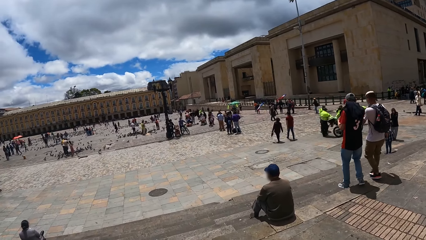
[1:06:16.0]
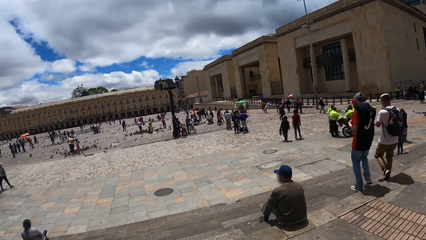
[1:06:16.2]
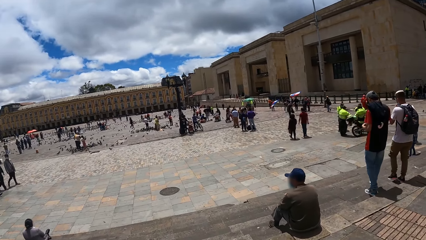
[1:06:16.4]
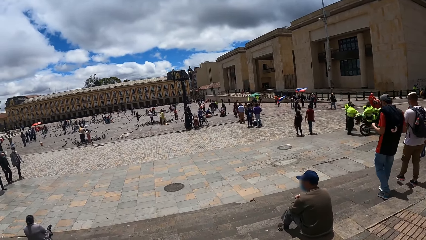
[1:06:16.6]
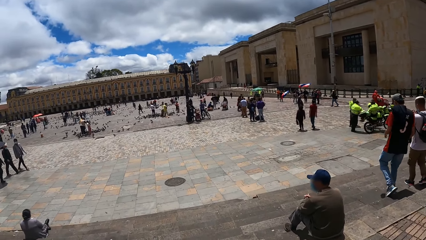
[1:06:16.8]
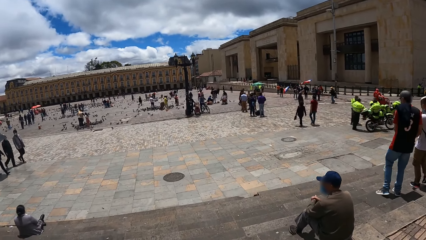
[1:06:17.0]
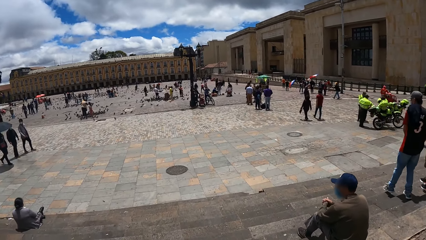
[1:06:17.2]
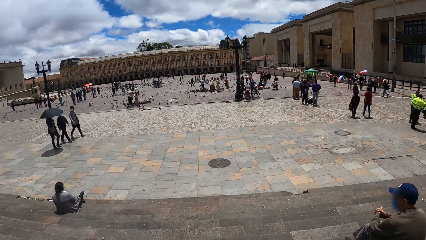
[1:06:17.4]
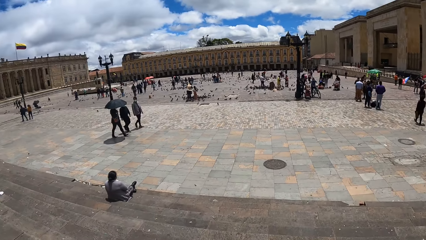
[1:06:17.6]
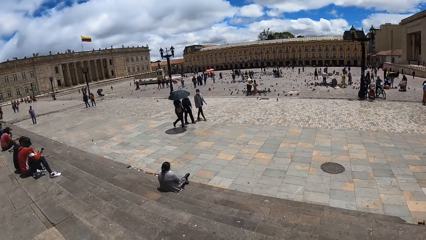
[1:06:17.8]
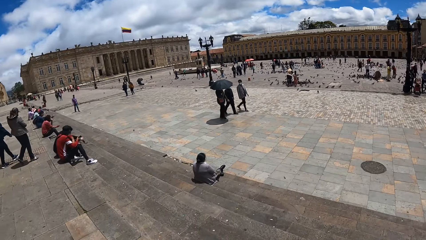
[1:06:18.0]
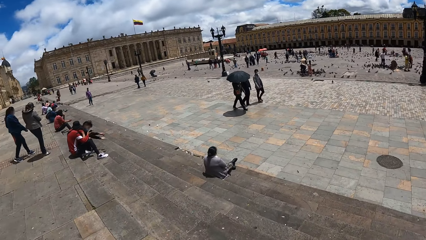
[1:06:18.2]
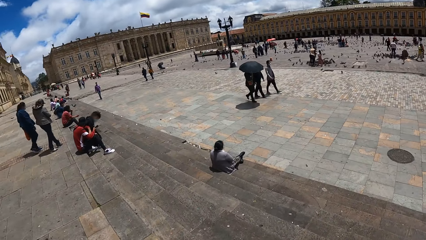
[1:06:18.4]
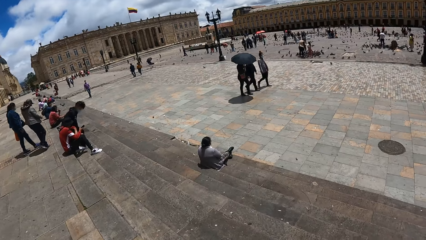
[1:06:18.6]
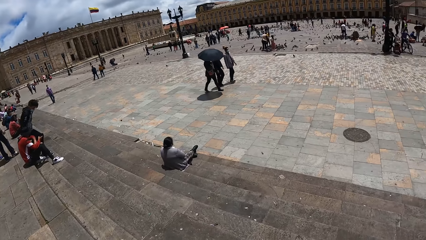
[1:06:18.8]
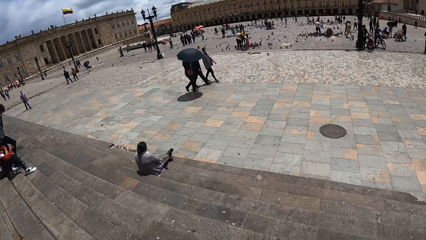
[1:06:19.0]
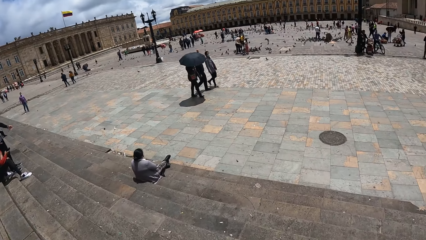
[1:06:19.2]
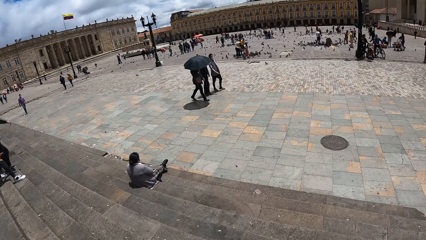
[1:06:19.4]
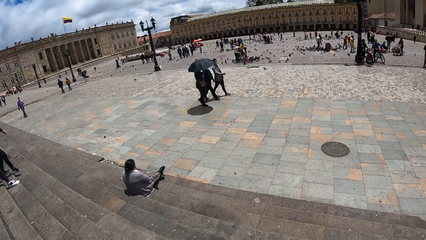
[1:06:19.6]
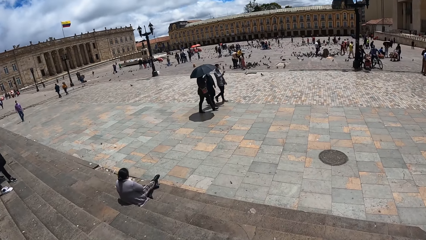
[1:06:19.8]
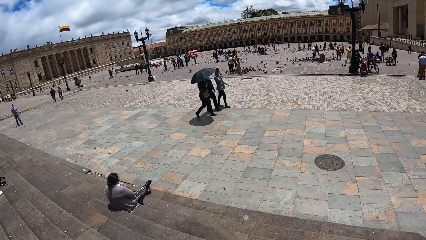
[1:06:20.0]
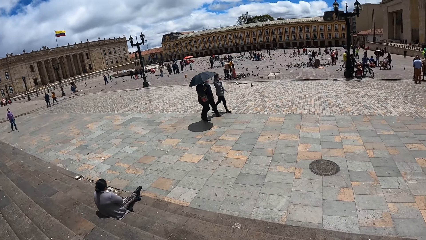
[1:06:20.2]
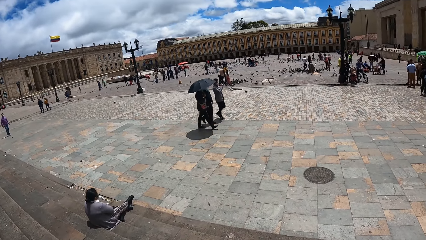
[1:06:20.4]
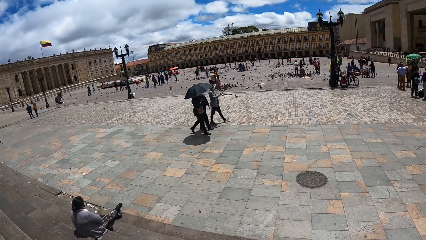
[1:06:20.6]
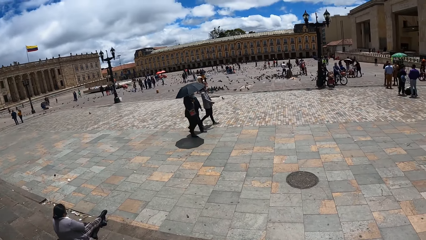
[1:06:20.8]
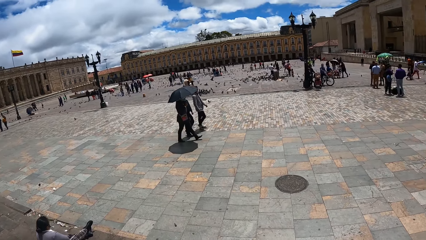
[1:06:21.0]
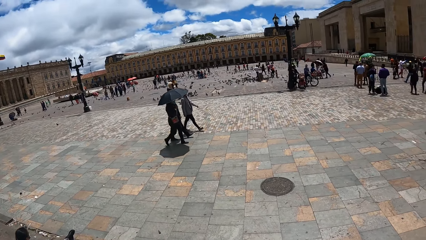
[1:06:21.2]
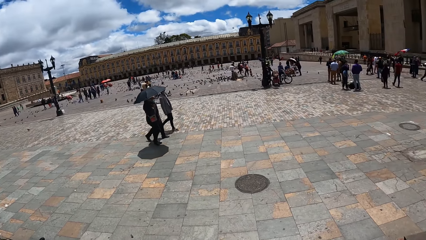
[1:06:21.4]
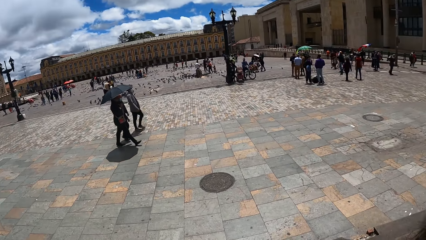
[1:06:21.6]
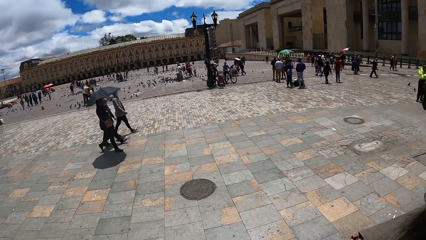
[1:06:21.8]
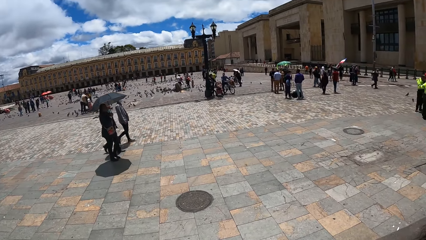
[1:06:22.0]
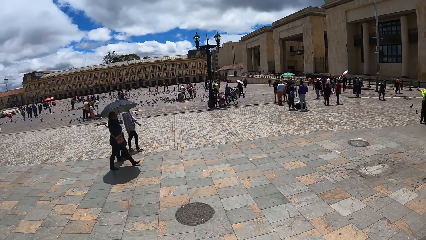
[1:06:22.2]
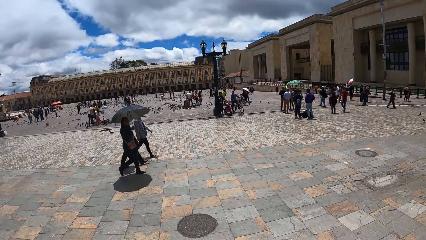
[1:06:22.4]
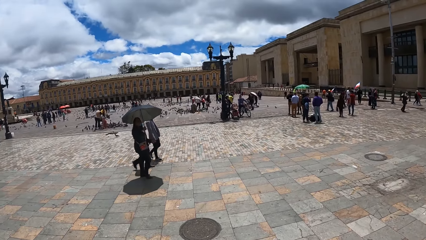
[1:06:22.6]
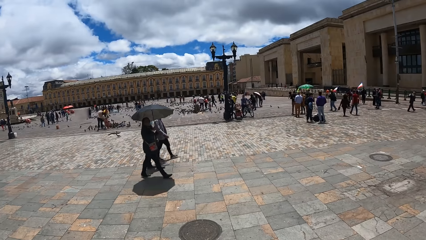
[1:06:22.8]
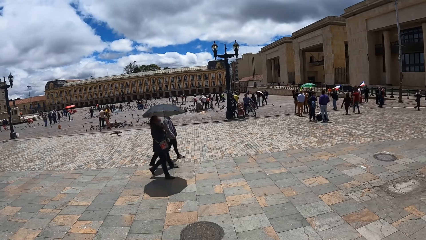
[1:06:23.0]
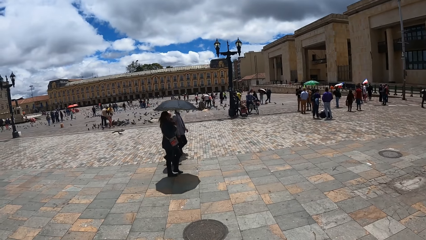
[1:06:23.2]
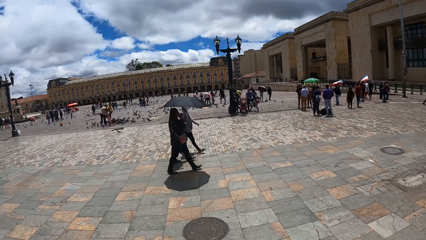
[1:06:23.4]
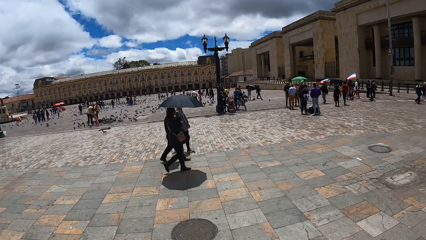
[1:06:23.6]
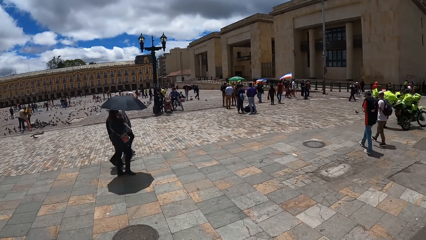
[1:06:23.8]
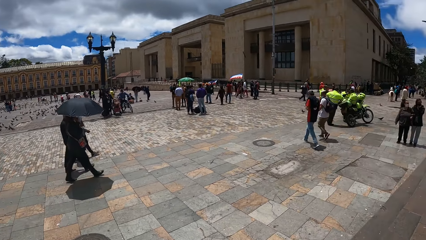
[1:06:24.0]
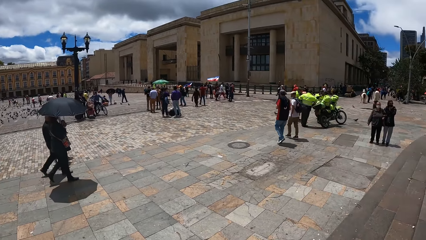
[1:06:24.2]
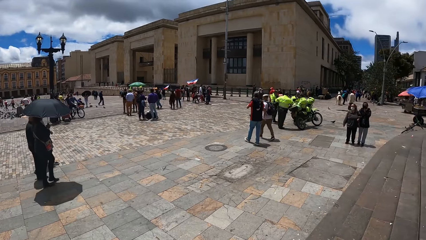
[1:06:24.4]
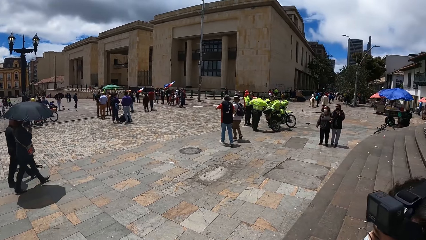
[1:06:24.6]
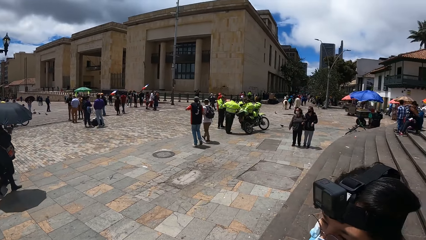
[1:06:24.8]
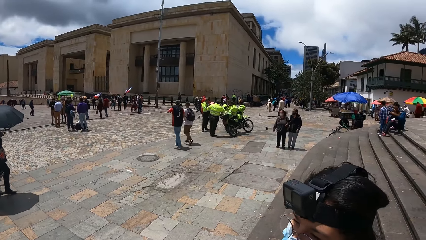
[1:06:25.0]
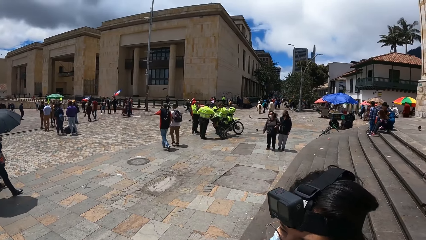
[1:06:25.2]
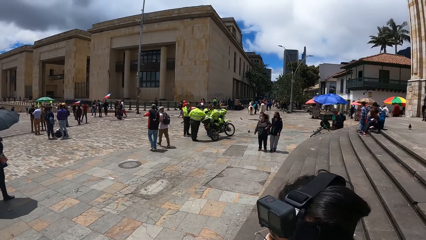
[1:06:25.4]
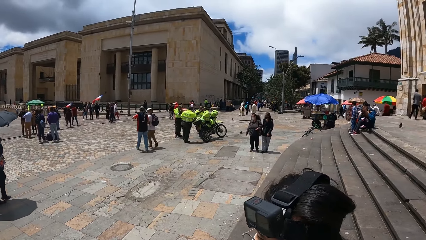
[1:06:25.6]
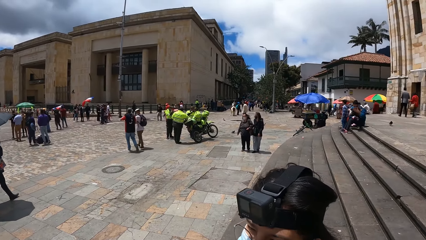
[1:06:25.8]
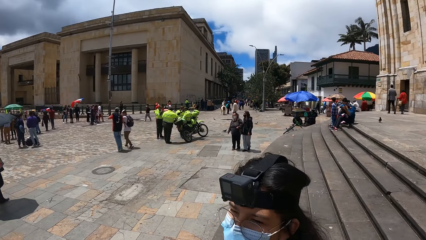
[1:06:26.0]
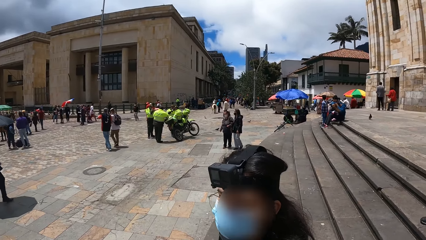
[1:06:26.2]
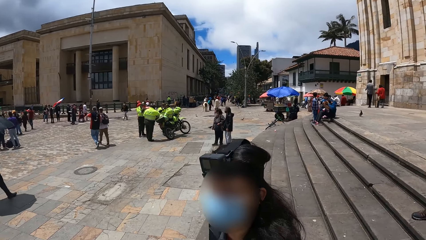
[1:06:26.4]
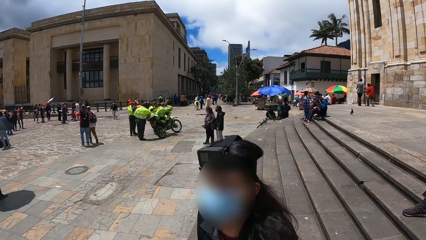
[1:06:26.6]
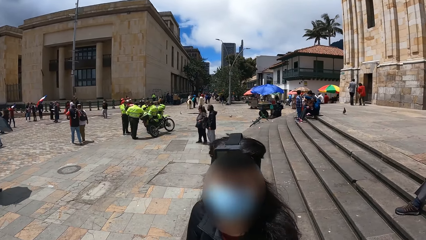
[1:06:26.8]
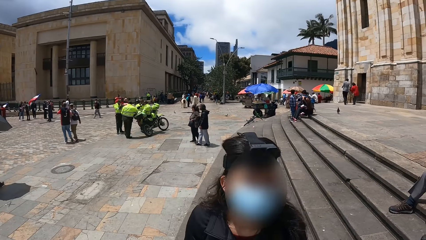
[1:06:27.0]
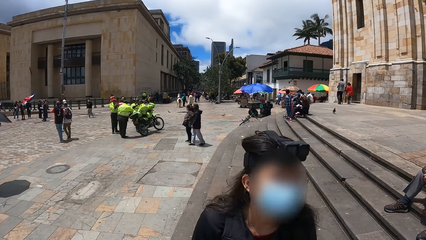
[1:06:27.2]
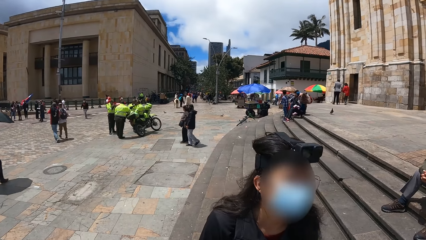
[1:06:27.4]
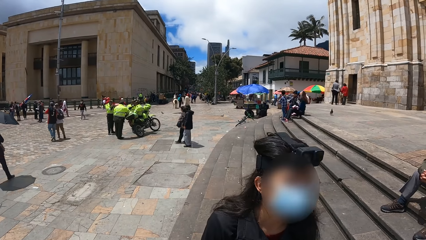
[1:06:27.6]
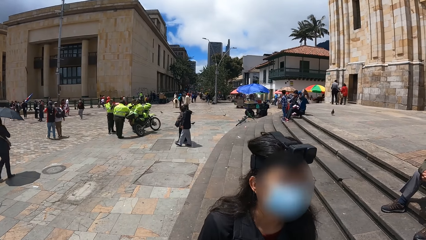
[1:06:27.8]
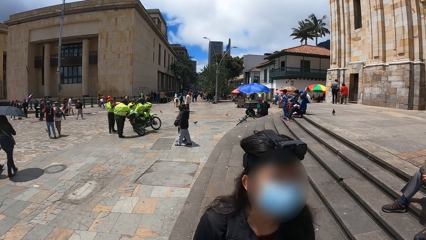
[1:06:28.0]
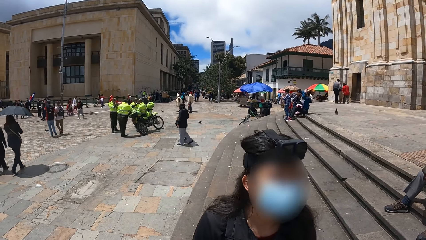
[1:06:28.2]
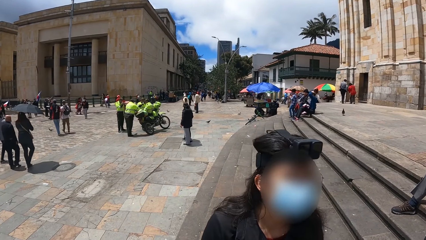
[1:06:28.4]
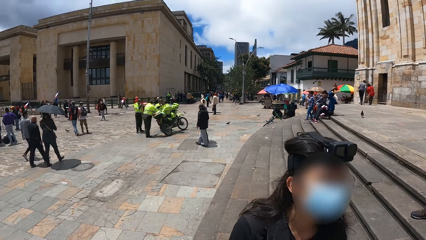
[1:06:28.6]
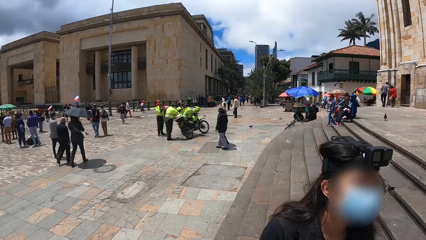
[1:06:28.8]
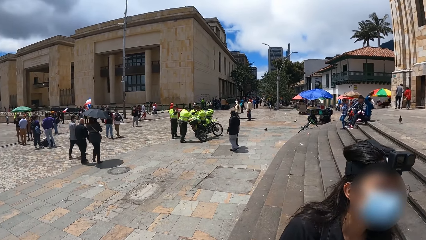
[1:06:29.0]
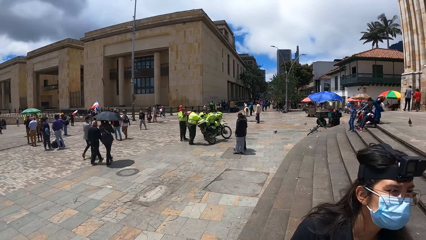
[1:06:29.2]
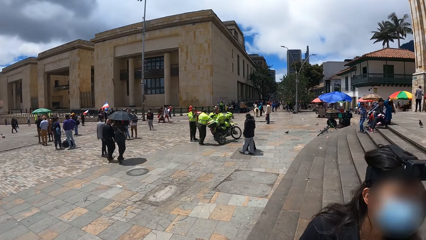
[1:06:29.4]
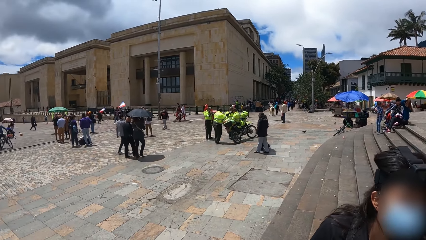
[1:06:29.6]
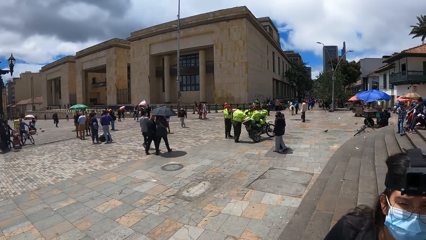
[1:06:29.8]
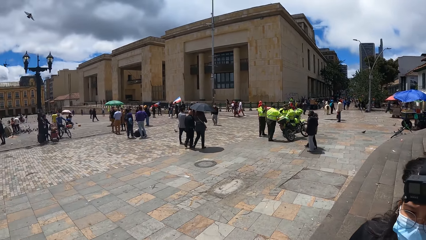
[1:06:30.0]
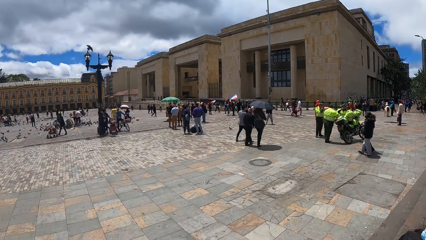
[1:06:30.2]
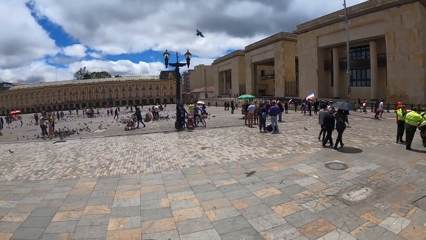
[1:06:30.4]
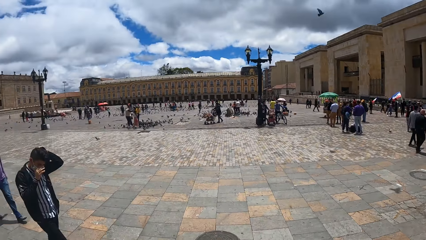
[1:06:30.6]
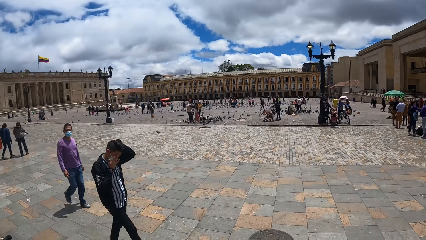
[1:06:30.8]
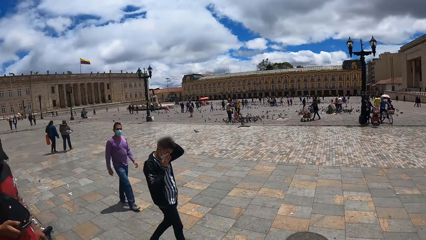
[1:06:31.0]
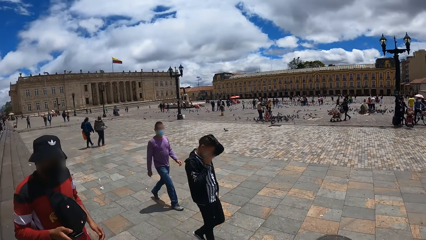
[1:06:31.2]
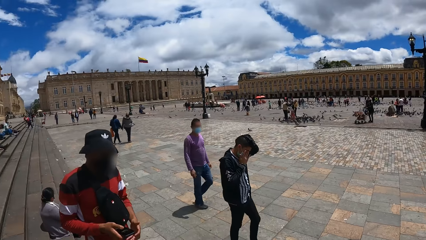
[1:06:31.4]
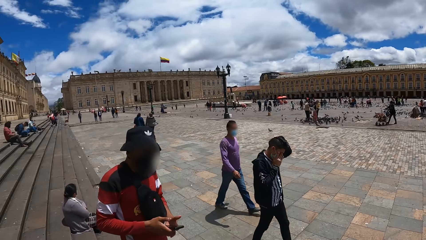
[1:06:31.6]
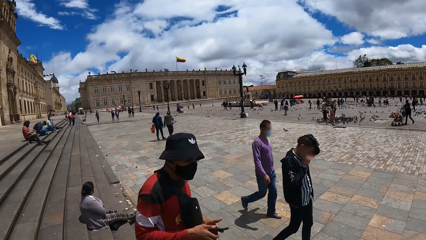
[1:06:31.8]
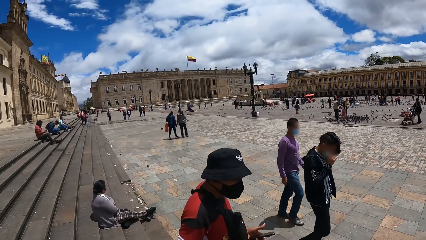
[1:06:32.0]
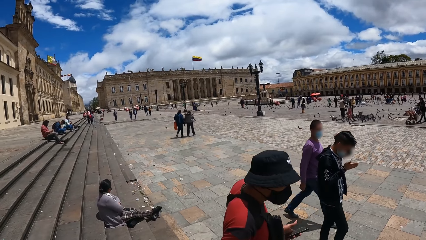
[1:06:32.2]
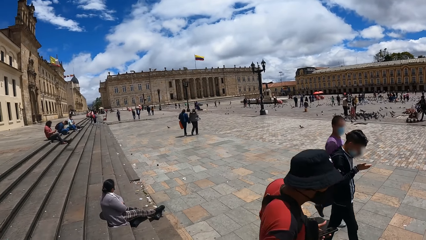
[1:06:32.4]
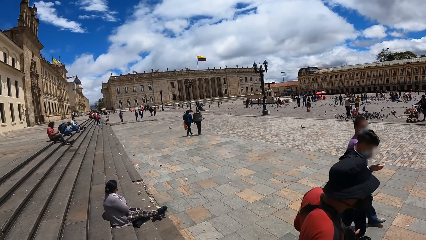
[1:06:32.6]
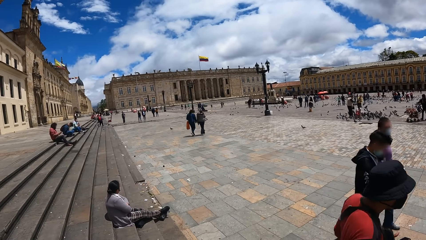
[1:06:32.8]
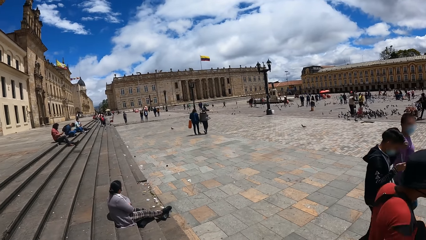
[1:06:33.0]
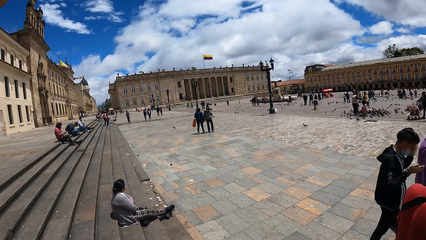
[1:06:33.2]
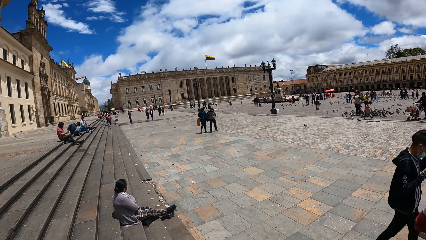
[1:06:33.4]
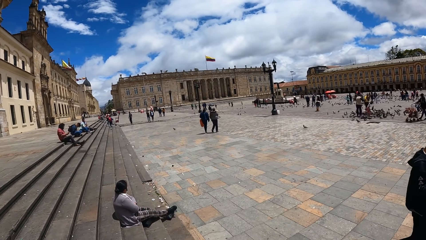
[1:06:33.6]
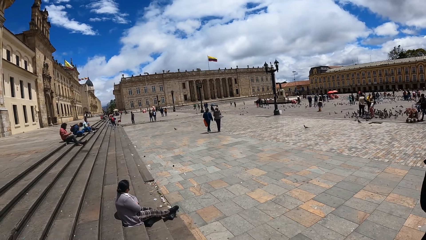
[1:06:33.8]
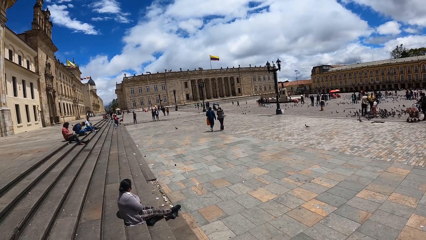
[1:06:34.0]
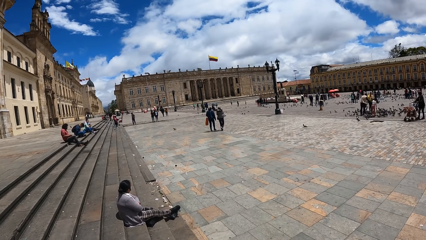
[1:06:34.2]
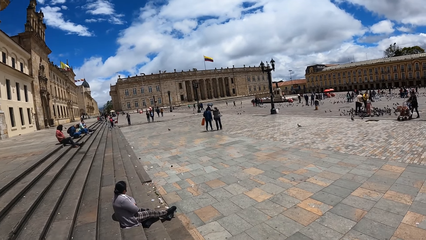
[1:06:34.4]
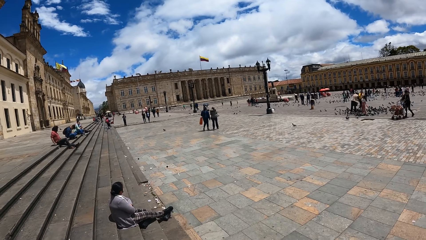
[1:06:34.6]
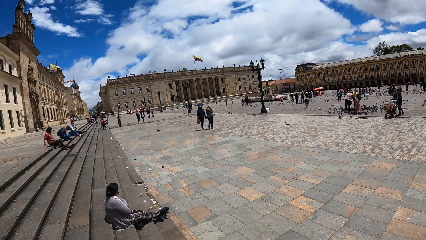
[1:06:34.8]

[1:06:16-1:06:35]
The camera wearer walks down the stairs. They look at a person. They look around.
